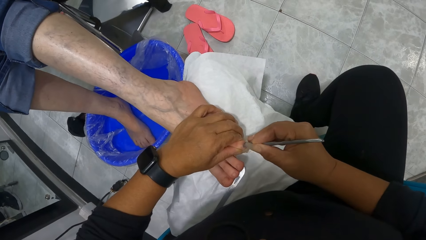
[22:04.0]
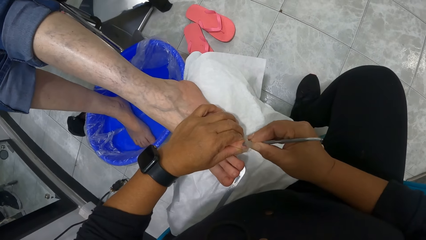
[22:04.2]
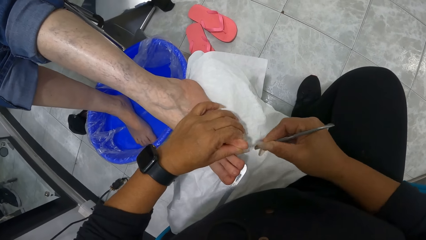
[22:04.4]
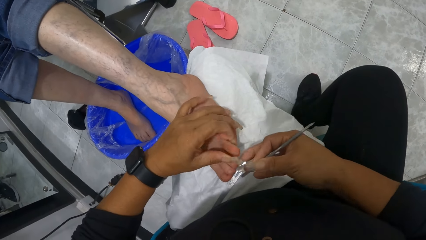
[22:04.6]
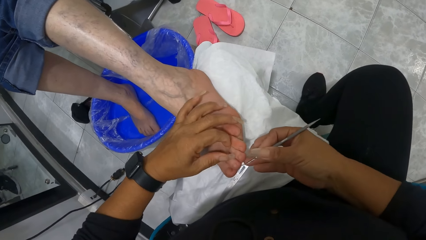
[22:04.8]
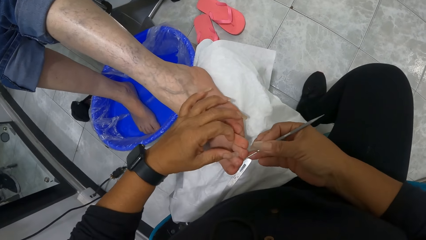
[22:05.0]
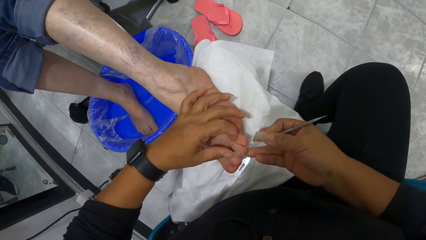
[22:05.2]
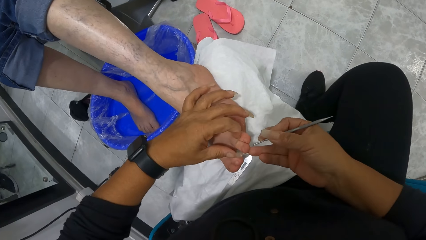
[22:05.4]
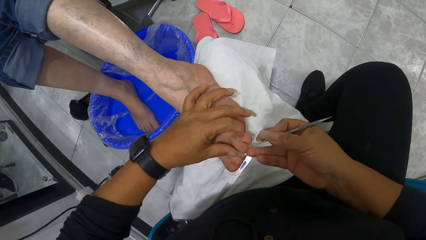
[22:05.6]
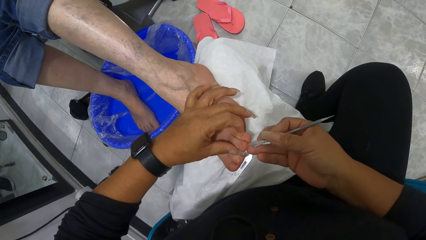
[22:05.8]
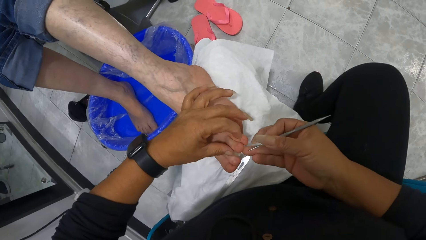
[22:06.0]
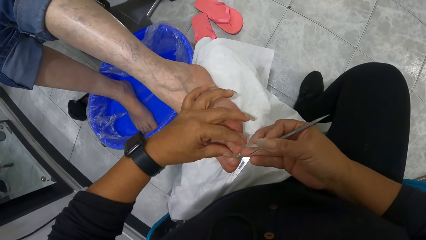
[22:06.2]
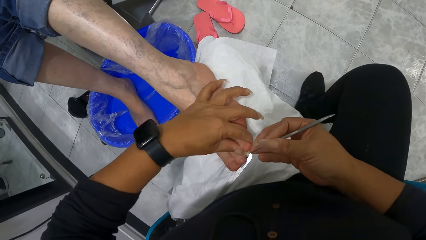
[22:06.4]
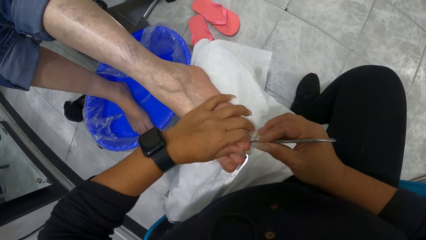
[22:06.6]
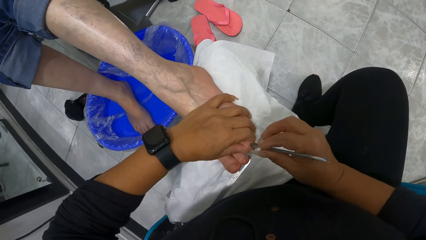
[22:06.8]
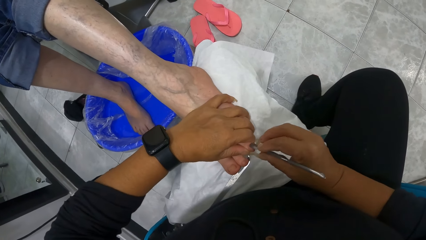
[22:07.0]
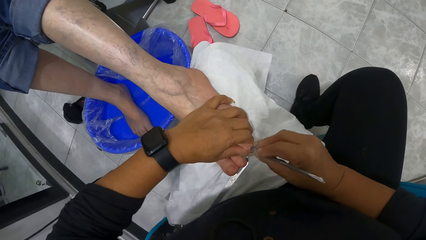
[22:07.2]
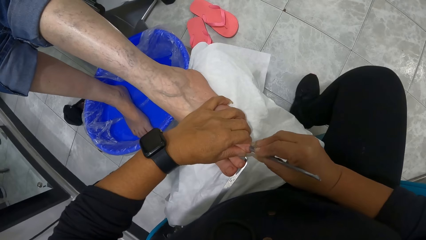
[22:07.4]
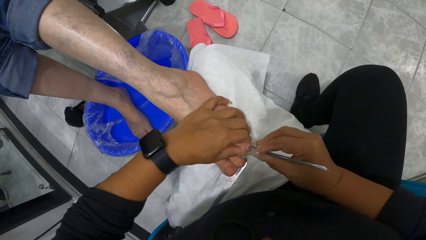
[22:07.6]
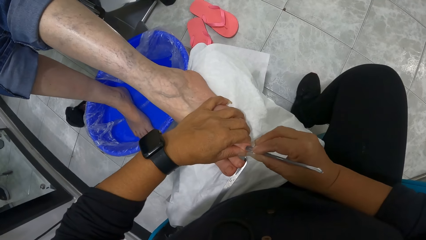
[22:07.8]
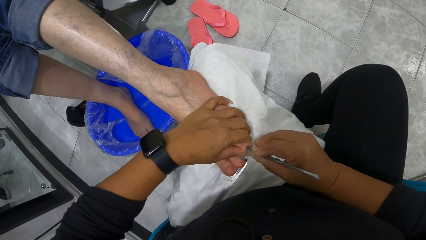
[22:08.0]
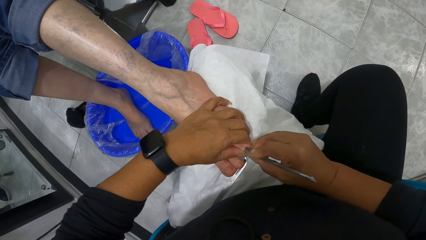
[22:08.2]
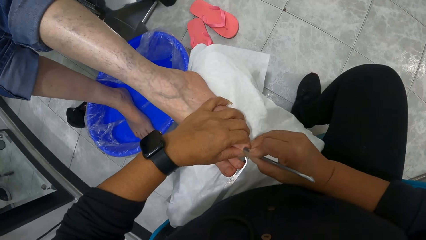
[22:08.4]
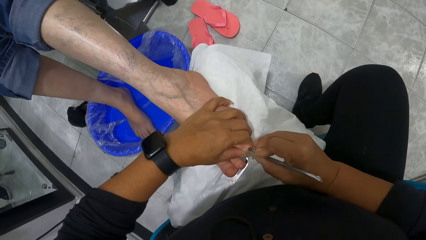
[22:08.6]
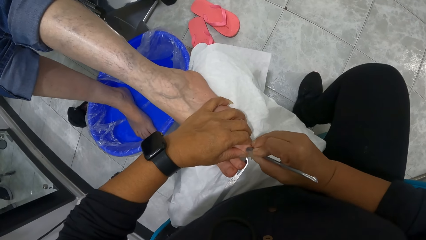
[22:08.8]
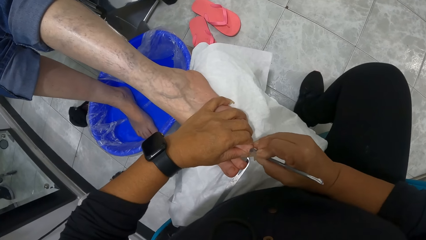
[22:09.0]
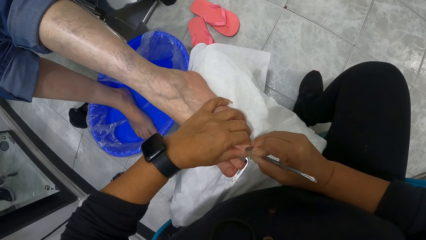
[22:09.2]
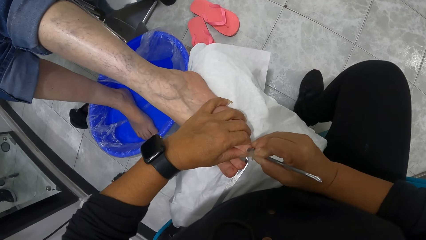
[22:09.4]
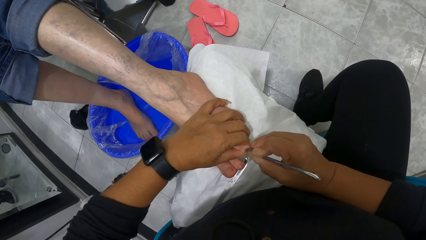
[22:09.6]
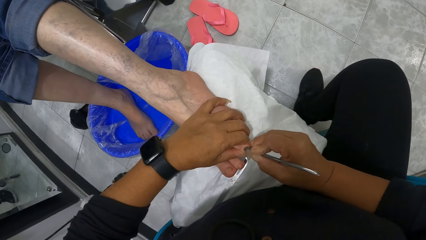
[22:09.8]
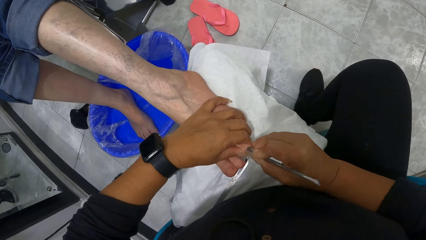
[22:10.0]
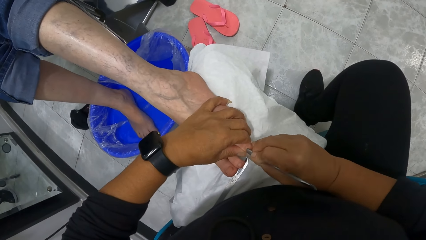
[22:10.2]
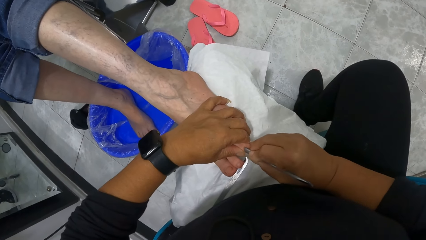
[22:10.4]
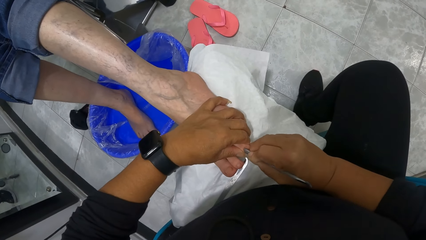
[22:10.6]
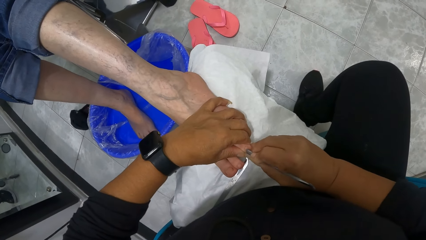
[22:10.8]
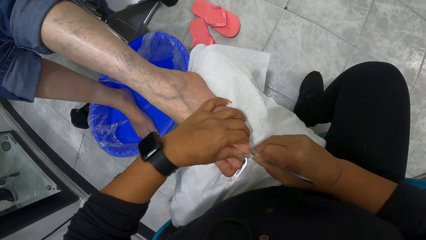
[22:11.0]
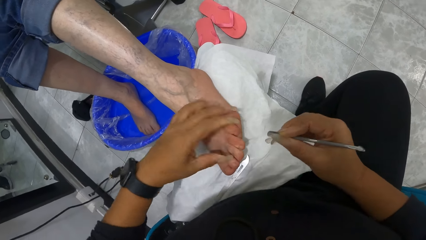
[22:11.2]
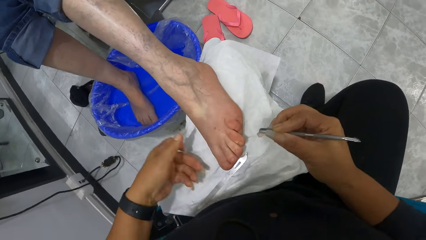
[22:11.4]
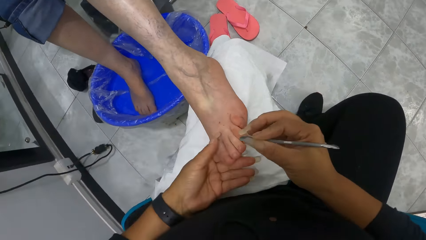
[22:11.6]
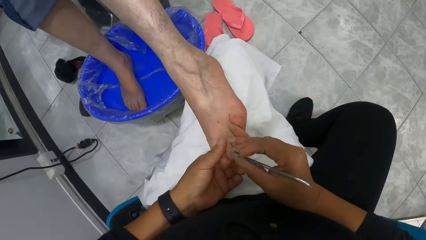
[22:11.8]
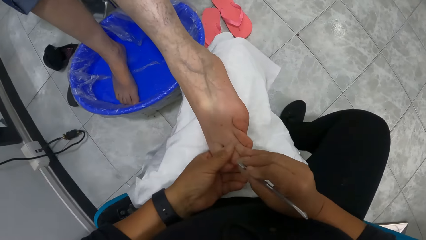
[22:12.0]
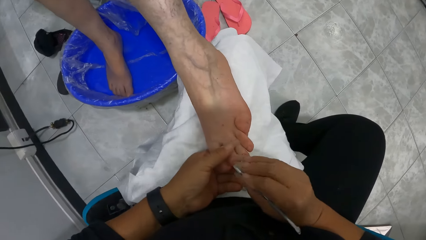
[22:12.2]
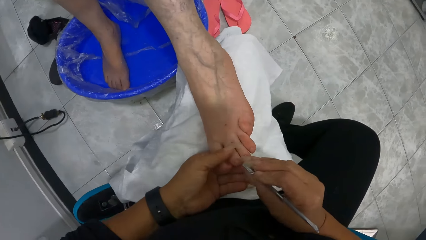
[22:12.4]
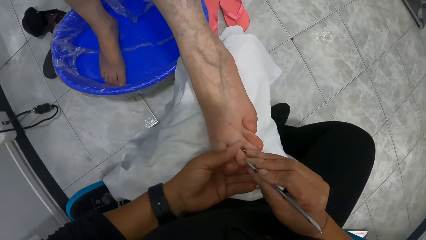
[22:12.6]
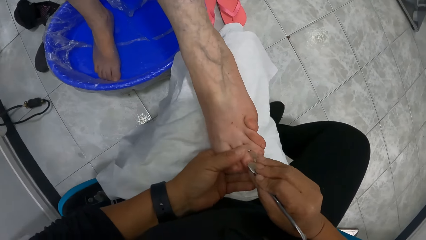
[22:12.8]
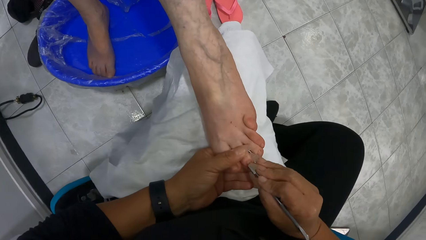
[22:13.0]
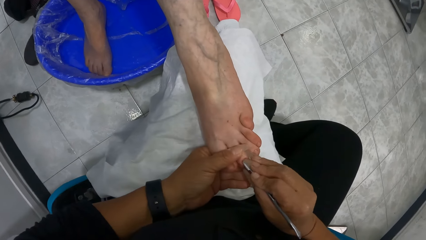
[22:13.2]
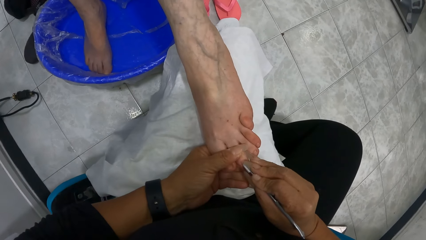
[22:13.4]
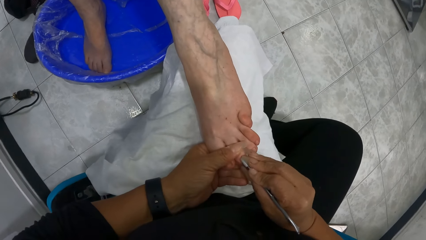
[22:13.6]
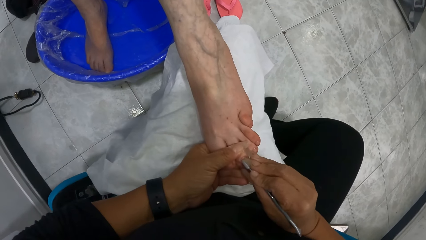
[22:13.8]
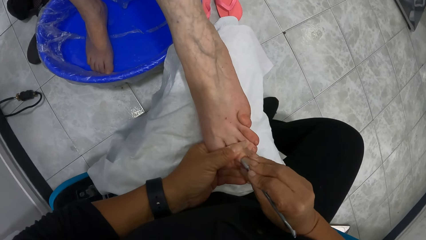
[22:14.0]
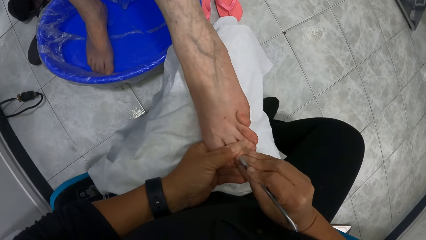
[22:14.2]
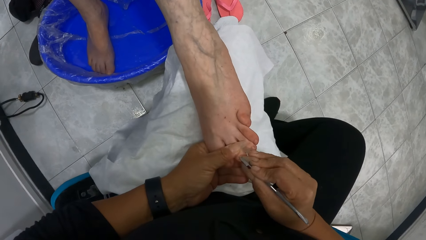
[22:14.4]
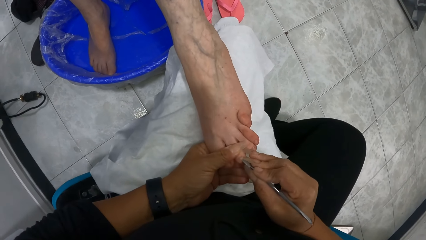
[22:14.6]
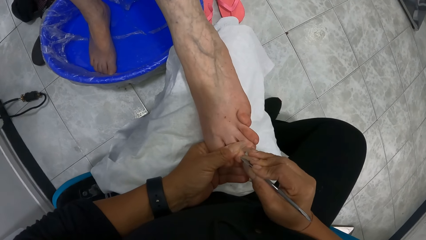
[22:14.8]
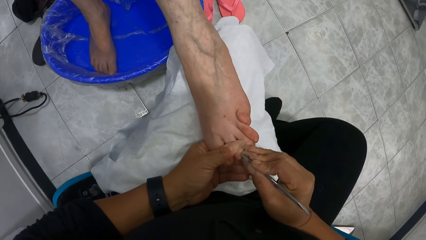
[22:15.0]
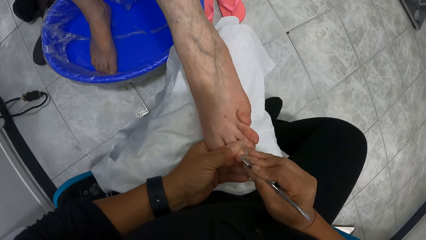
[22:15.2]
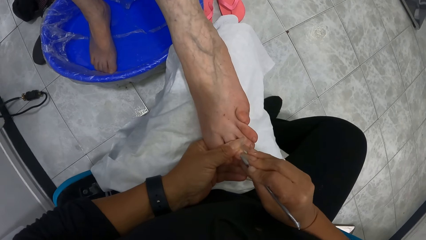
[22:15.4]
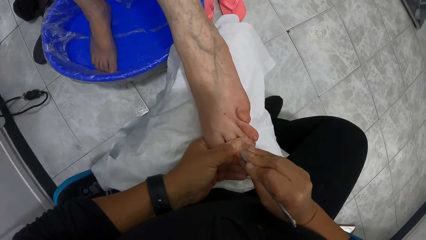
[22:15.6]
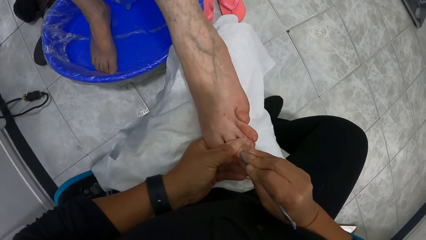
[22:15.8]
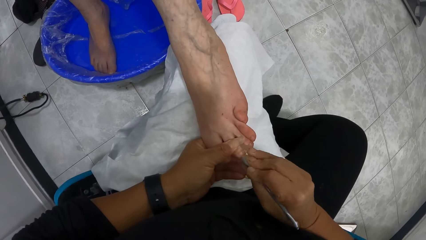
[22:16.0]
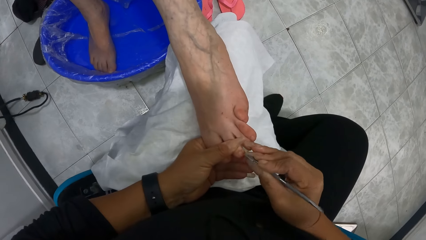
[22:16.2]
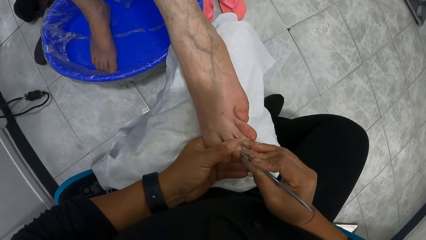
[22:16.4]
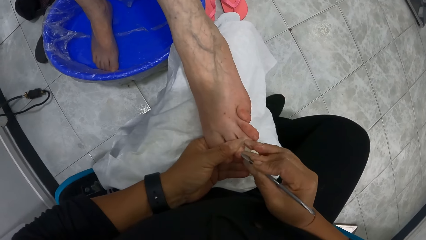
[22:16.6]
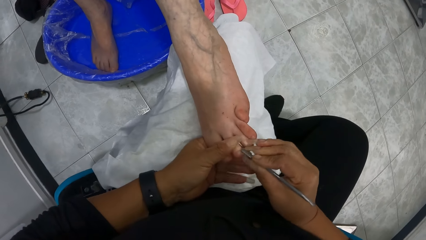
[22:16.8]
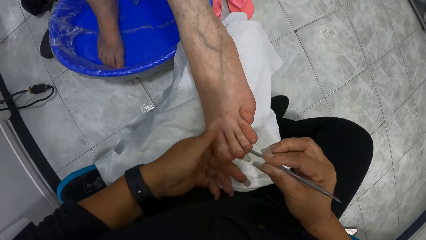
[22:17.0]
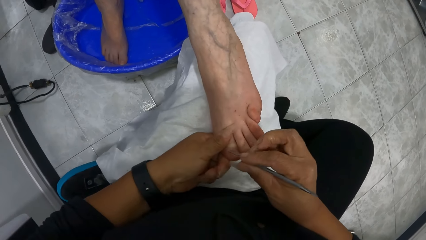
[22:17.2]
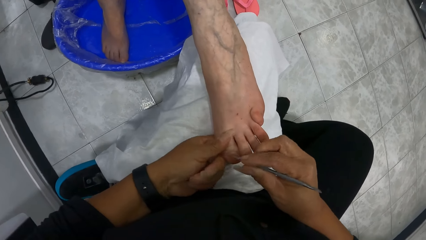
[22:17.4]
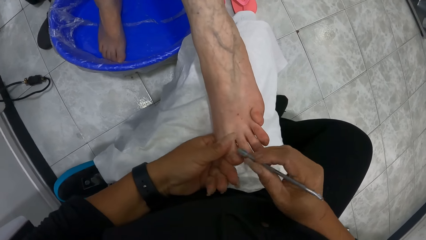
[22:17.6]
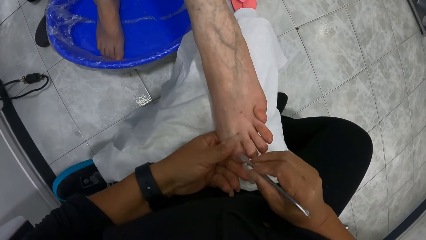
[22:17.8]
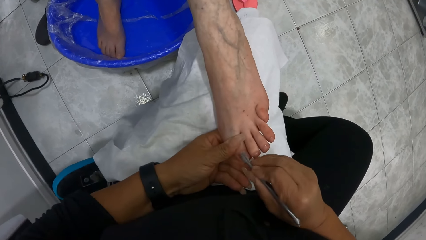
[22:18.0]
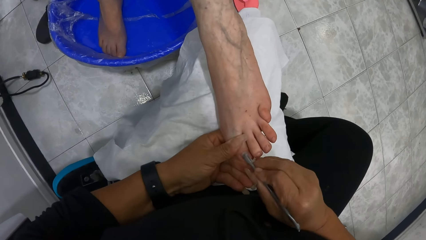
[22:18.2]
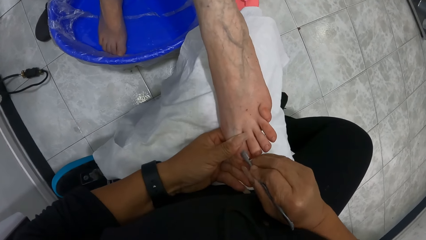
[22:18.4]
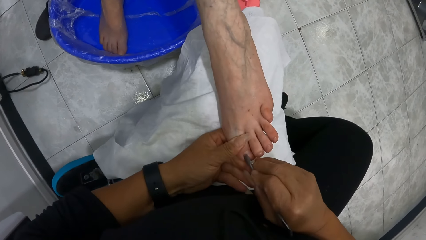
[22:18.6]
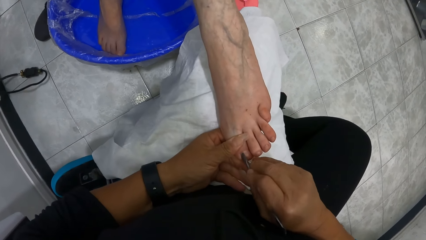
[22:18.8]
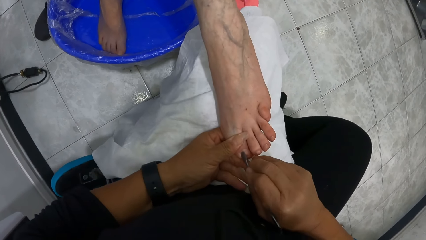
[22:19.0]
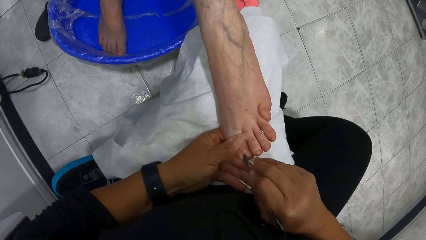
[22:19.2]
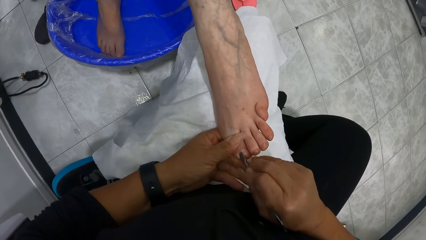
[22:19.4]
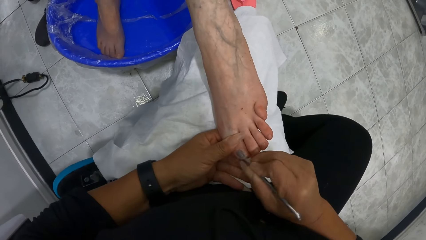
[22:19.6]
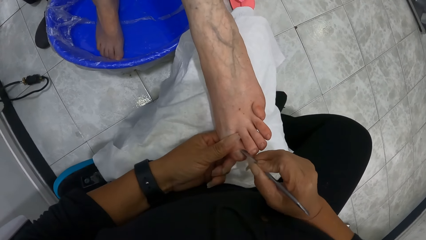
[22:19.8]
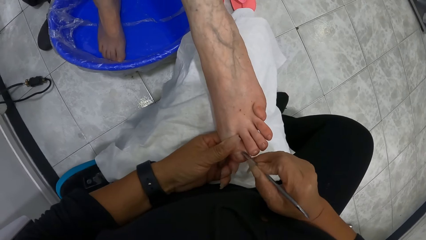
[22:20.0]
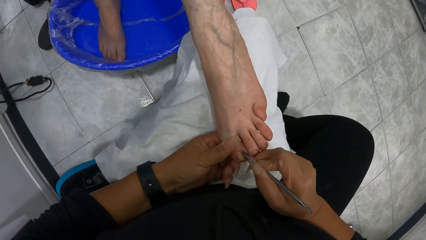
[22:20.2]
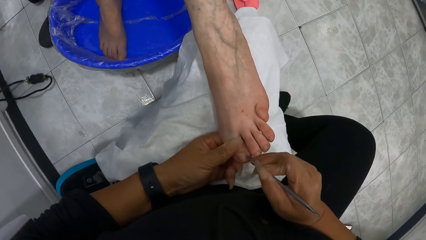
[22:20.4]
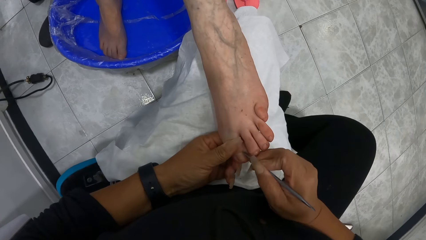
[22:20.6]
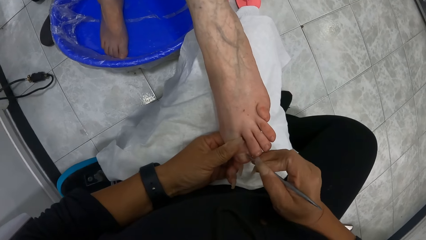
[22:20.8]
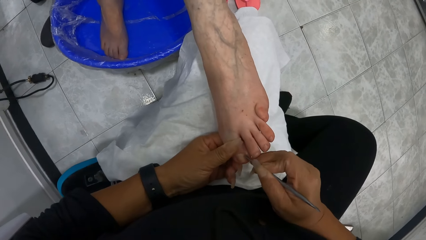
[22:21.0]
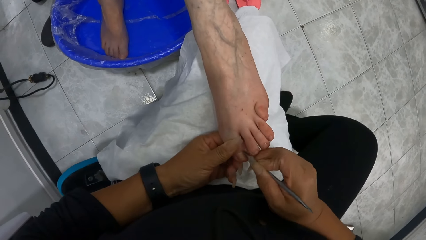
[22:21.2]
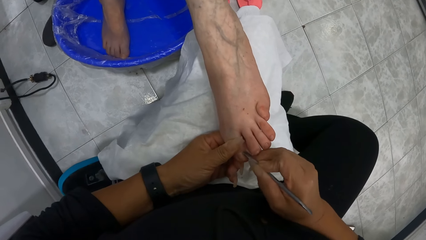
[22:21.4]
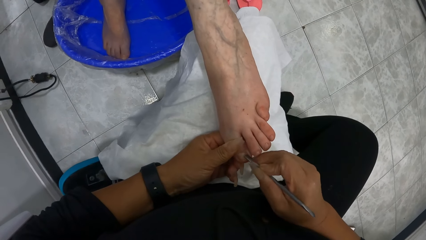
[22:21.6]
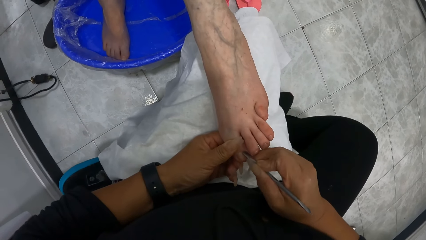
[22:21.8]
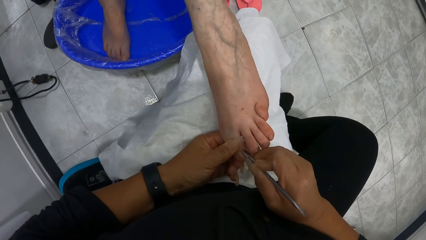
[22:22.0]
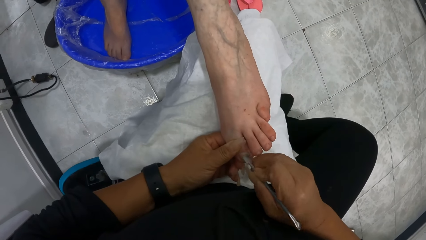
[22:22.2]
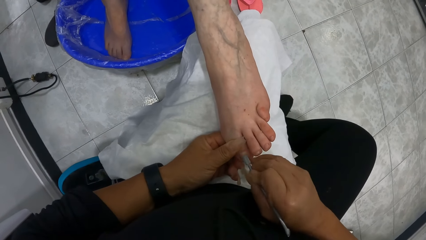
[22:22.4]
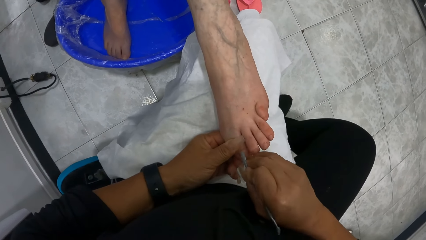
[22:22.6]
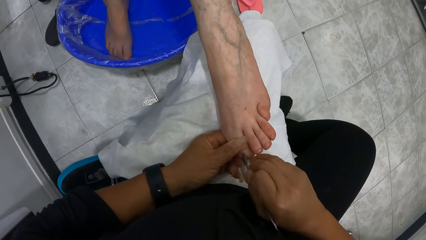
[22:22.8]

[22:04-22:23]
The camera wearer holds the woman's toe with her left hand. She files the woman's toe nail with the nail file in her right hand. She holds the woman's toe with her left hand. She files the woman's toe nail with the nail file in her right hand. She files the woman's big toe with the nail file in her right hand.
